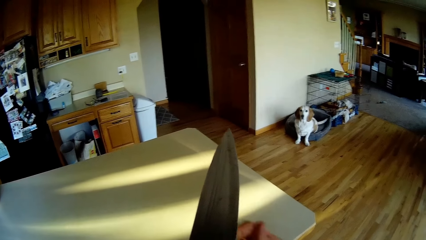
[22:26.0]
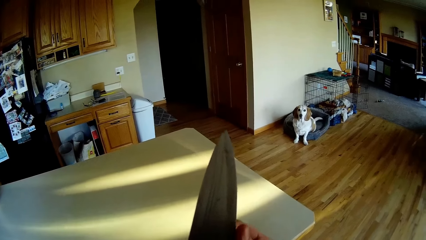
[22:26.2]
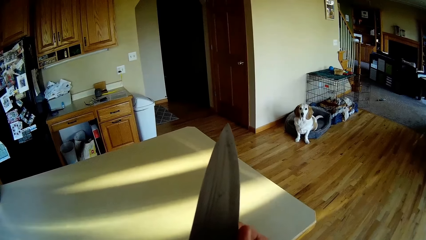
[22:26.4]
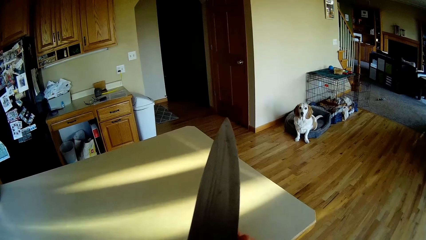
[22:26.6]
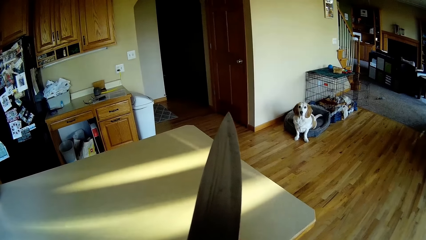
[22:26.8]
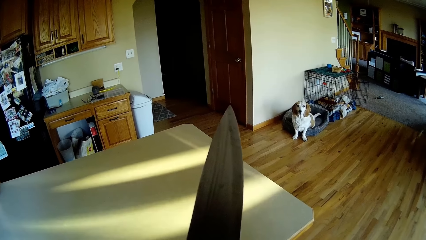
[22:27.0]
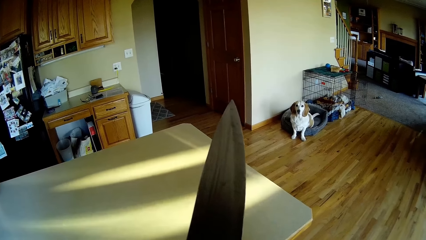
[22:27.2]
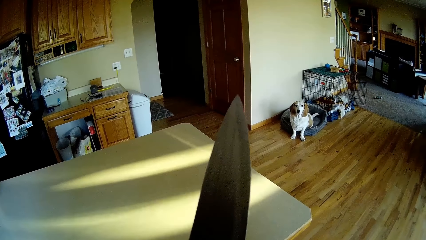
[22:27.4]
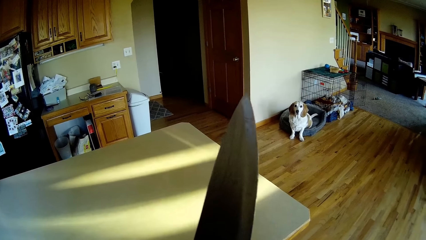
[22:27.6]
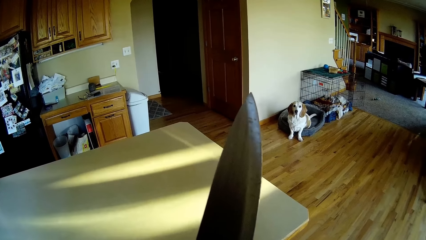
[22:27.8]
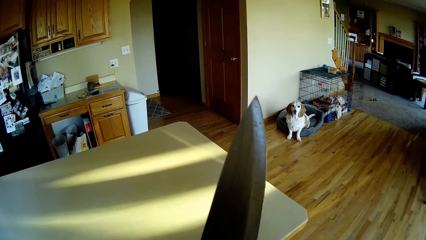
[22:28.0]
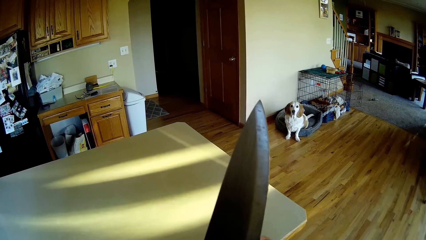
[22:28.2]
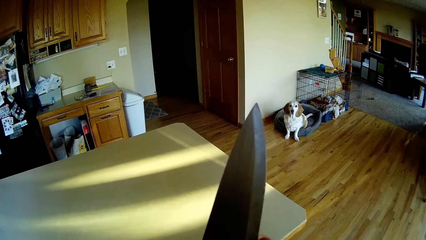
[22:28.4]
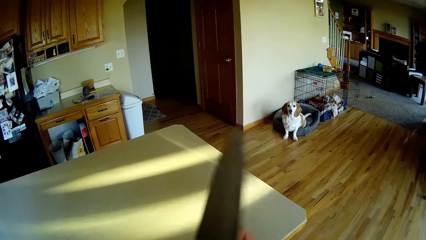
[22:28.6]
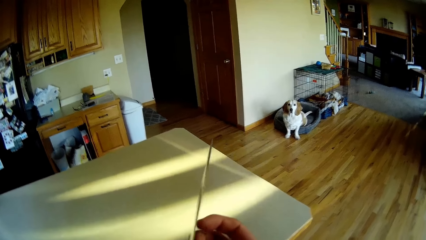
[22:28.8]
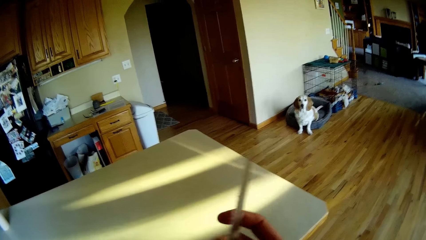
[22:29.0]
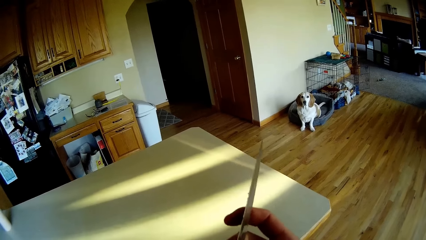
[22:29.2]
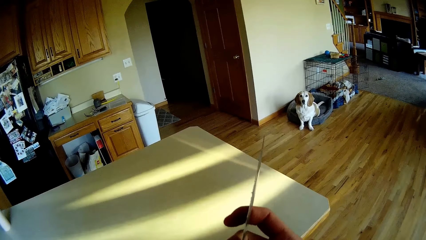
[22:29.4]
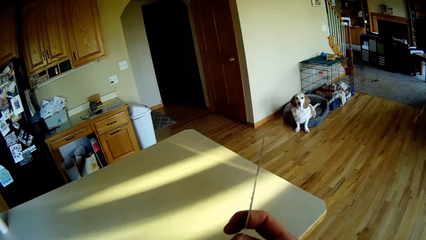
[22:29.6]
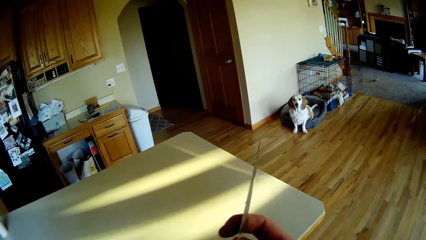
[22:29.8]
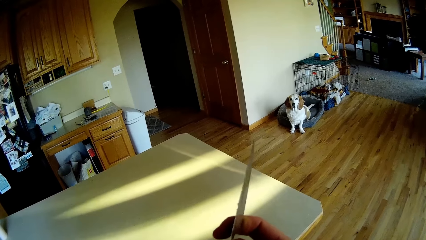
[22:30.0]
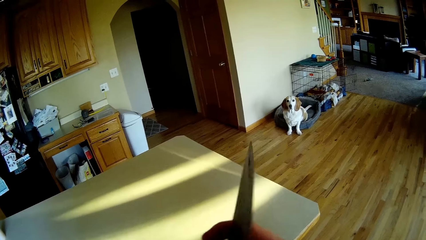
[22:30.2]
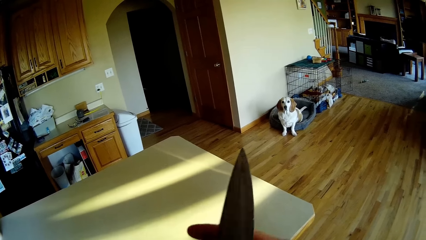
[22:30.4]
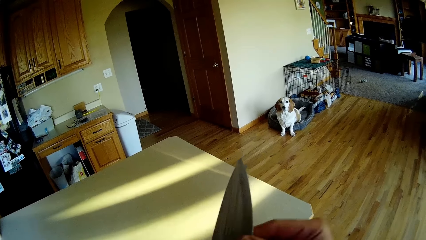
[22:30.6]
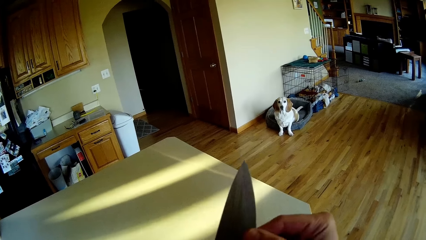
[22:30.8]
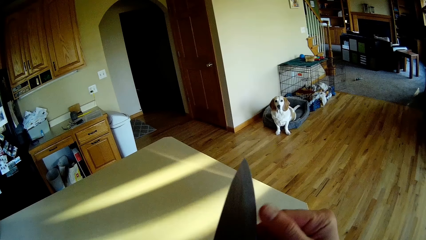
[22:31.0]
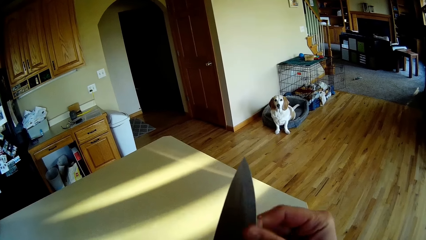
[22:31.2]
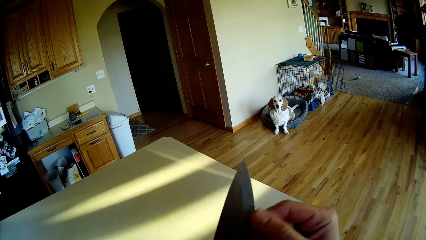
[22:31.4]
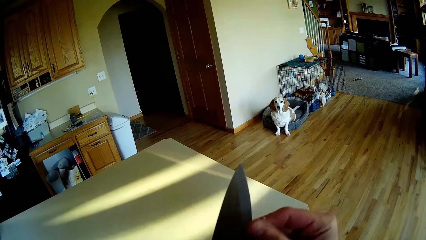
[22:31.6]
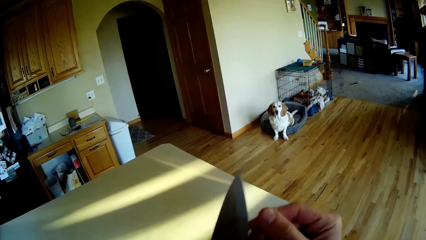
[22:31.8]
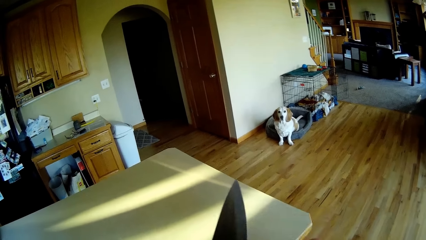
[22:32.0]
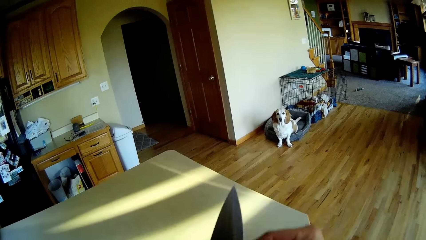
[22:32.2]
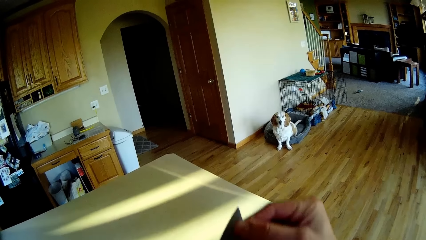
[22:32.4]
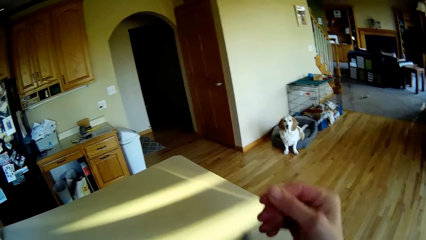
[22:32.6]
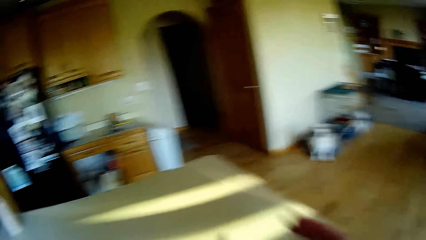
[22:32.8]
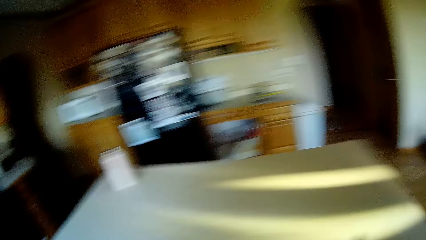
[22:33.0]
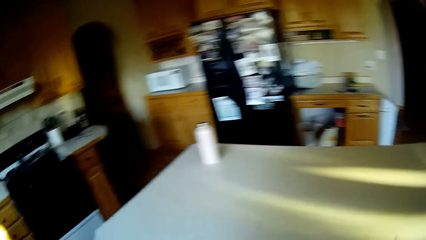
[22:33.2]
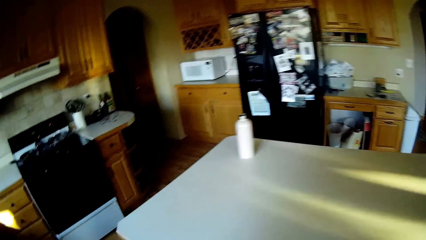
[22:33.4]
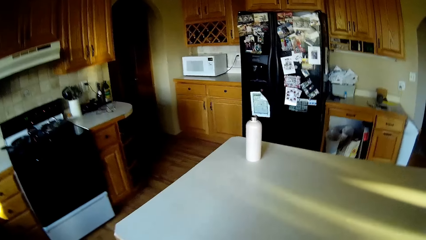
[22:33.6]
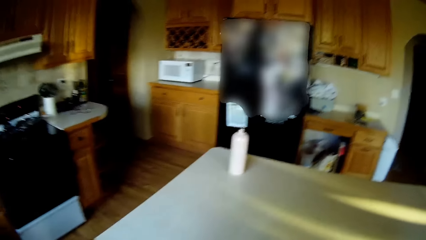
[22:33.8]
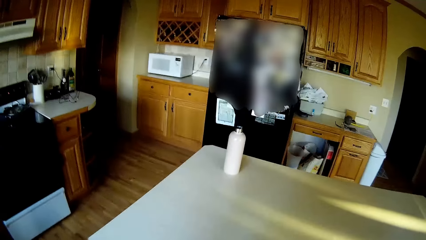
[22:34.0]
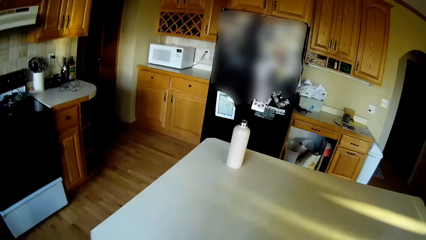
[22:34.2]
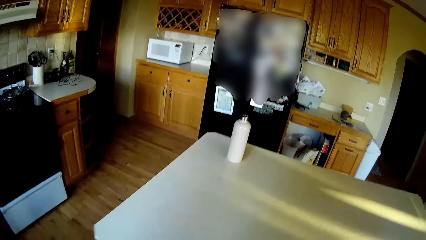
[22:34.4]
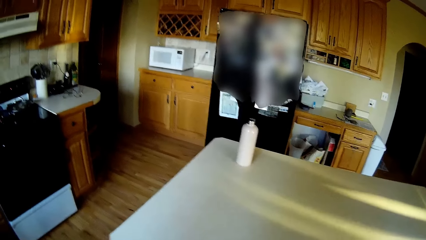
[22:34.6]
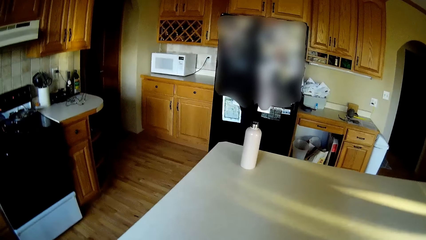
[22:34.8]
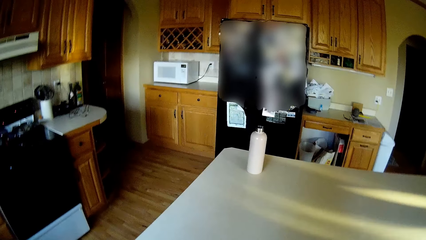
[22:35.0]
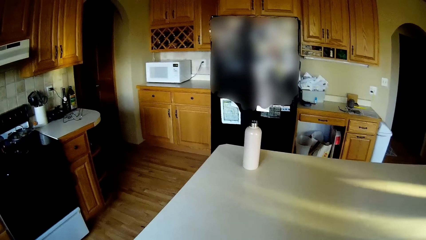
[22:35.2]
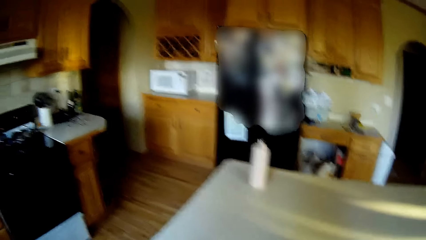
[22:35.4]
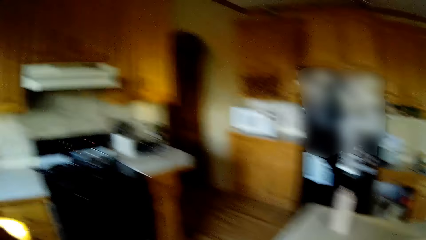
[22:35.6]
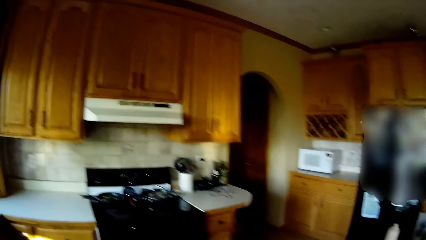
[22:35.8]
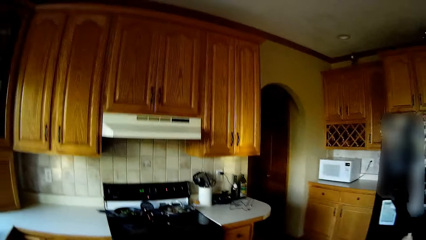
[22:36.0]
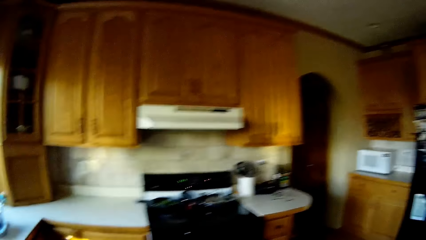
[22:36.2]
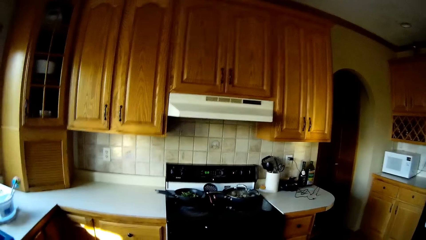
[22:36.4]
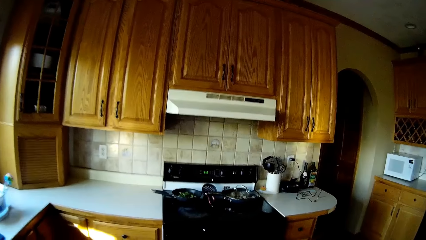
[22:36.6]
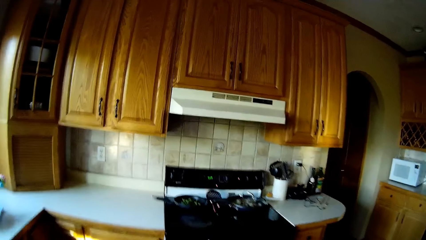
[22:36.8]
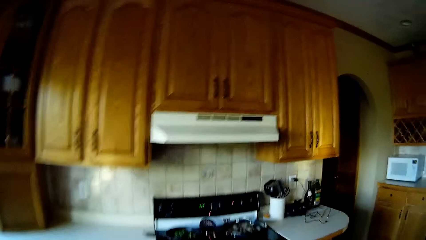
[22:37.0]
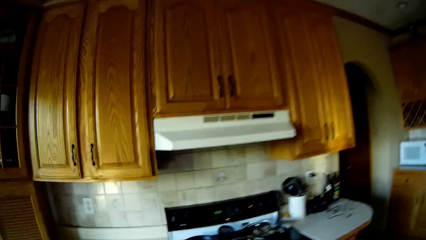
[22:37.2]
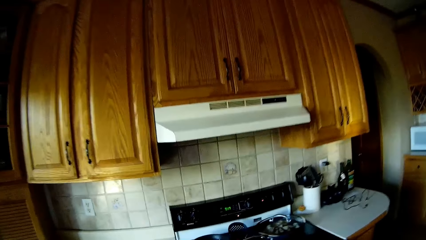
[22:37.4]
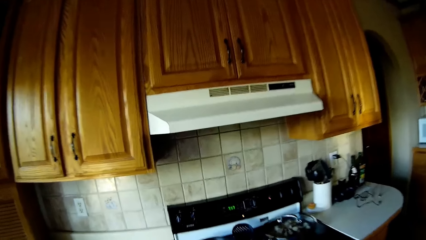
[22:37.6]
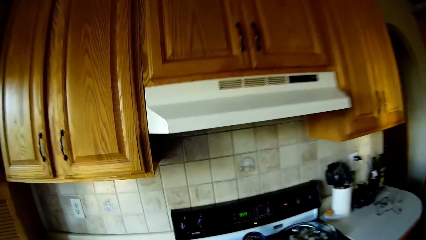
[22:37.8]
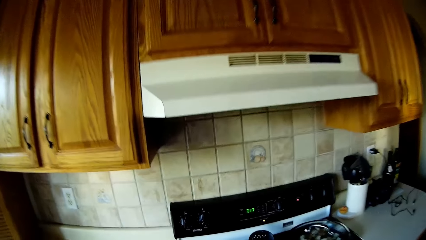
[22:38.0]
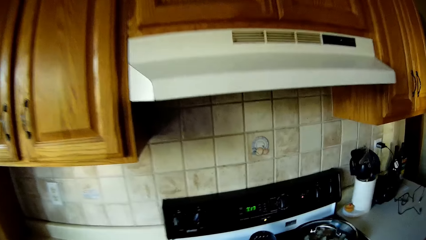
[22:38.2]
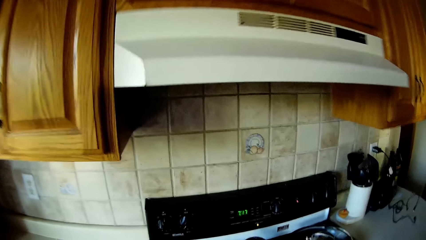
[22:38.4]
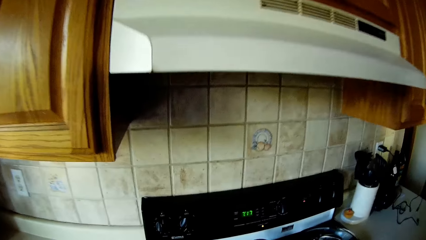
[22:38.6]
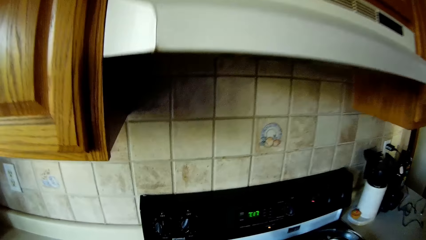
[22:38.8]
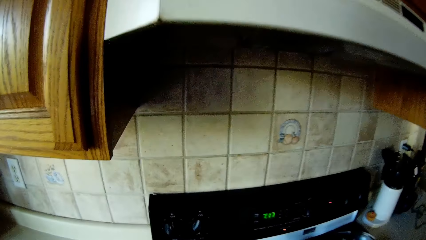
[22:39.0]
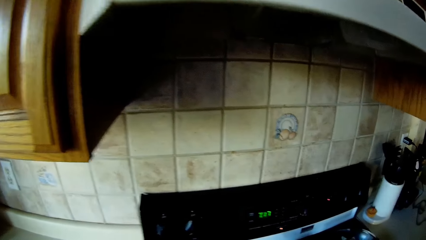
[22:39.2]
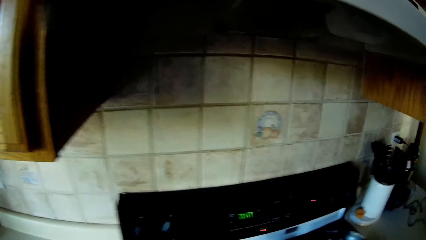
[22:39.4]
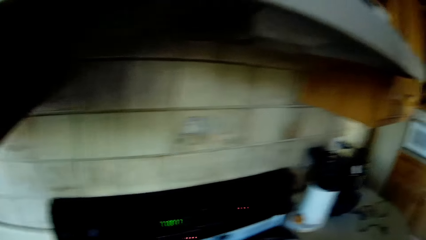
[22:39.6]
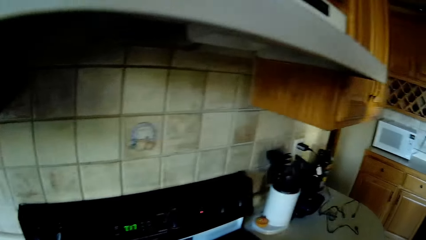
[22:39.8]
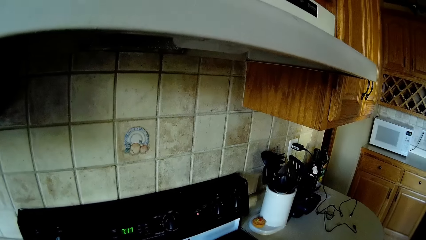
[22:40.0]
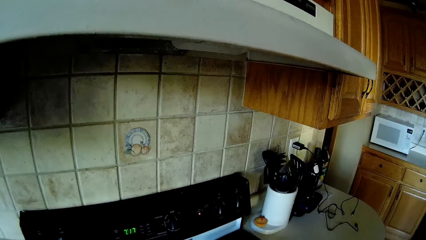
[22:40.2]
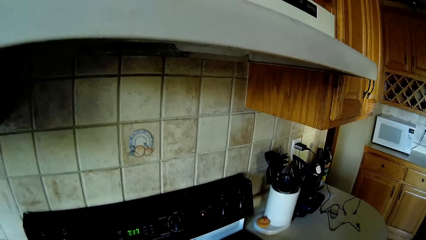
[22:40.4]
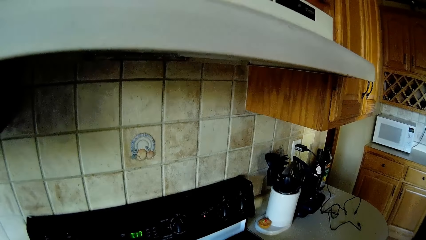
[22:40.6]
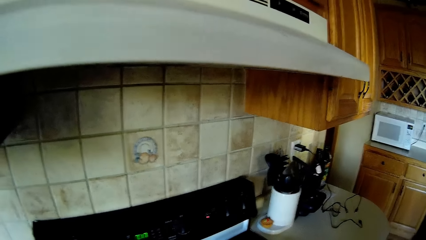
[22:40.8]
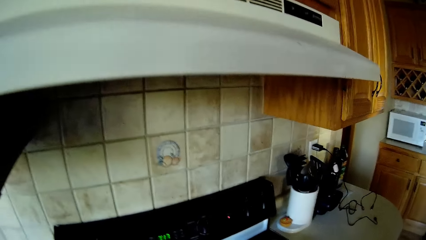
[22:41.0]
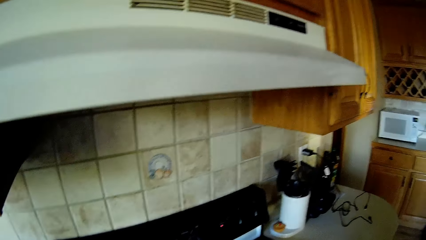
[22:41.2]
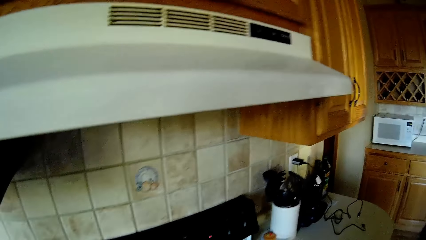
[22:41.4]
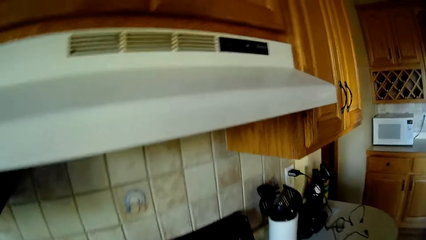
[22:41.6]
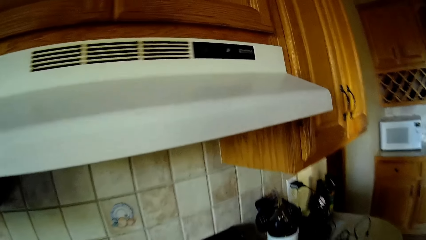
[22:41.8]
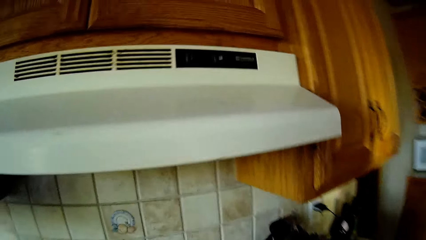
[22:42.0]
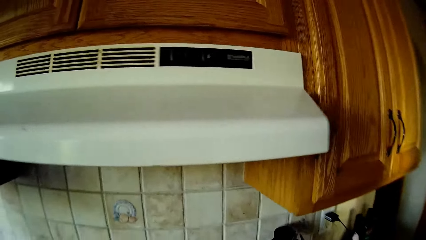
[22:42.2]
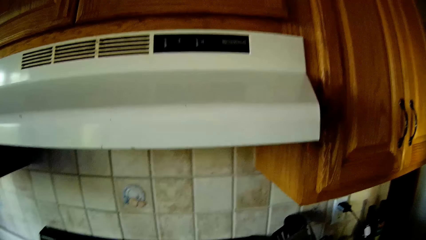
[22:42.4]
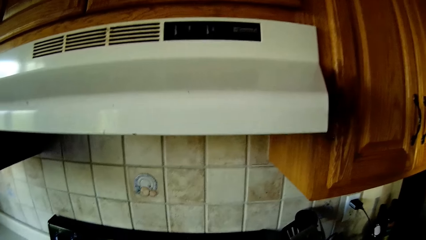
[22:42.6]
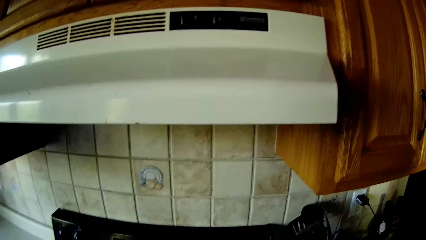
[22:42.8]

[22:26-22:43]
The camera wearer swipes through the knife blade with her right hand. She cleans the knife.
